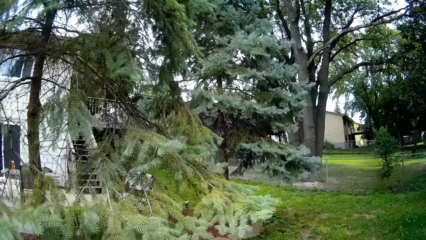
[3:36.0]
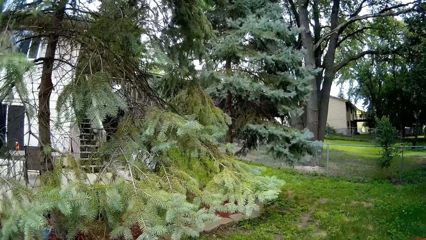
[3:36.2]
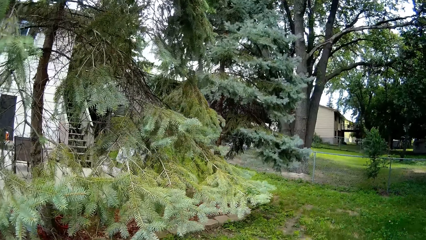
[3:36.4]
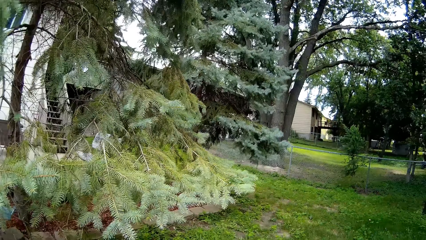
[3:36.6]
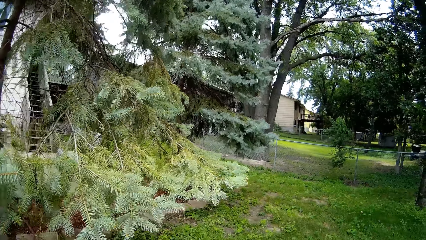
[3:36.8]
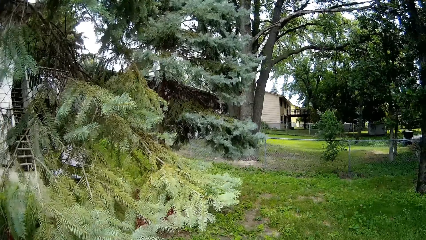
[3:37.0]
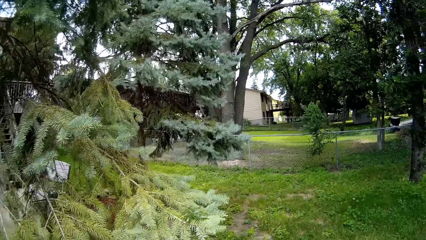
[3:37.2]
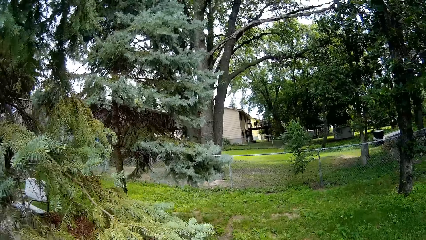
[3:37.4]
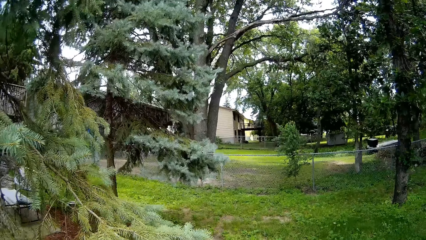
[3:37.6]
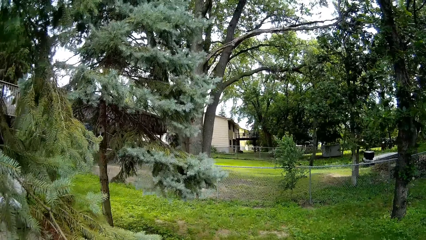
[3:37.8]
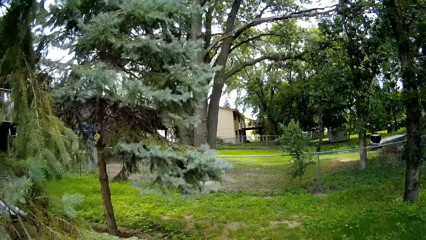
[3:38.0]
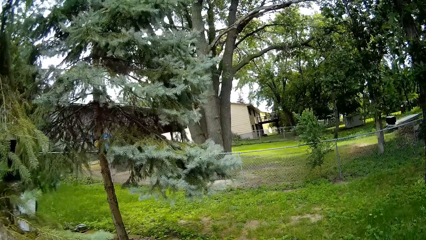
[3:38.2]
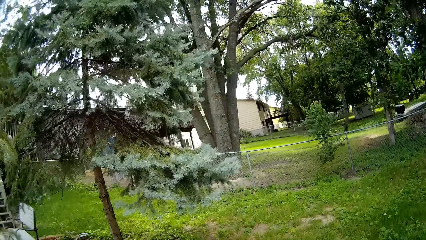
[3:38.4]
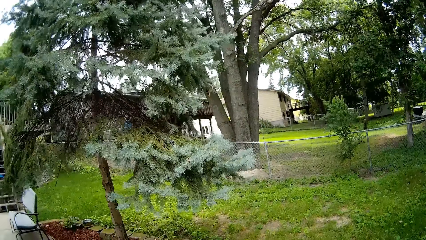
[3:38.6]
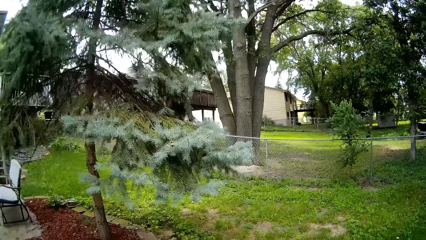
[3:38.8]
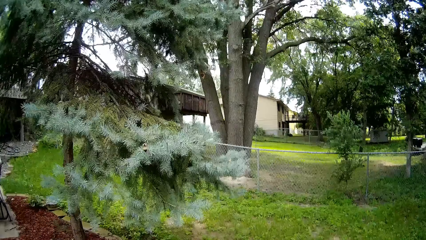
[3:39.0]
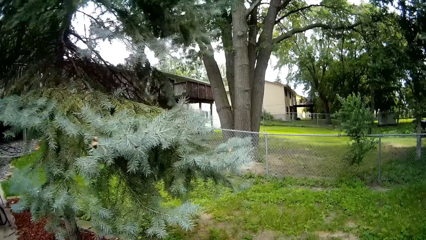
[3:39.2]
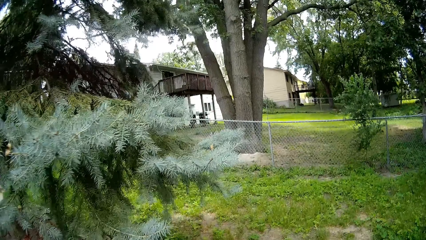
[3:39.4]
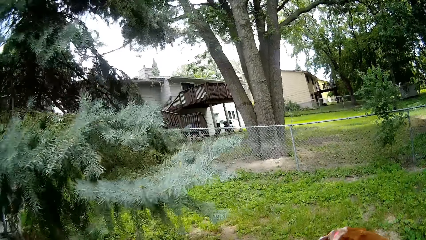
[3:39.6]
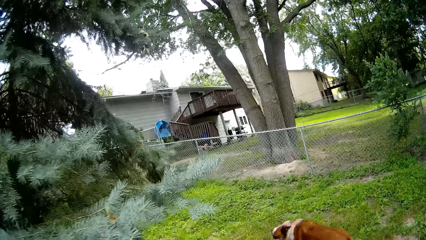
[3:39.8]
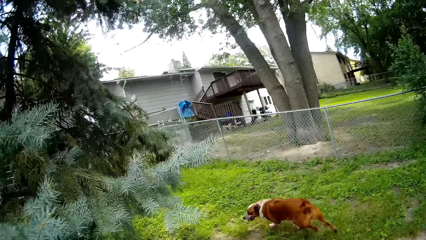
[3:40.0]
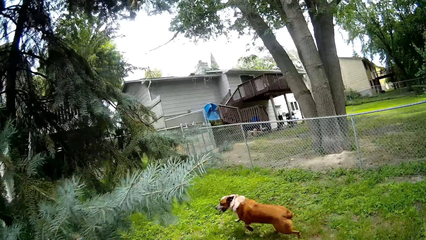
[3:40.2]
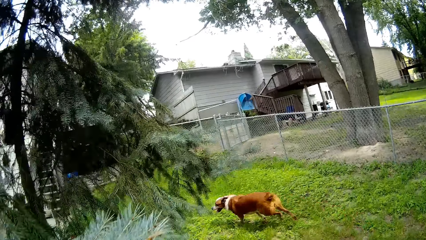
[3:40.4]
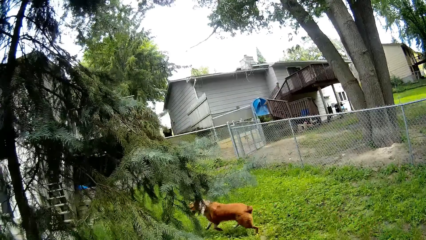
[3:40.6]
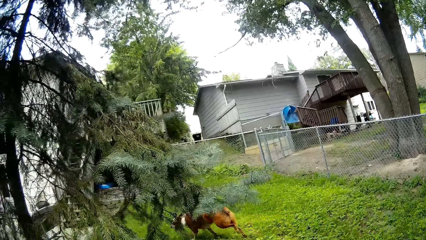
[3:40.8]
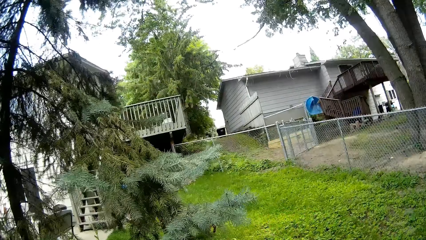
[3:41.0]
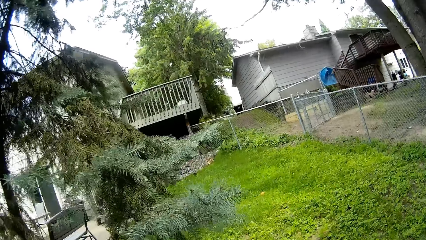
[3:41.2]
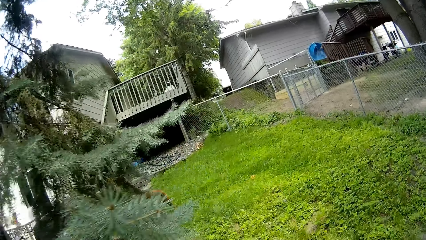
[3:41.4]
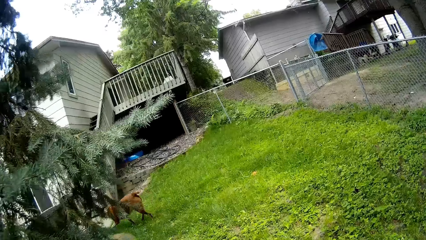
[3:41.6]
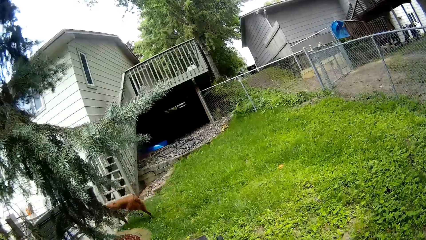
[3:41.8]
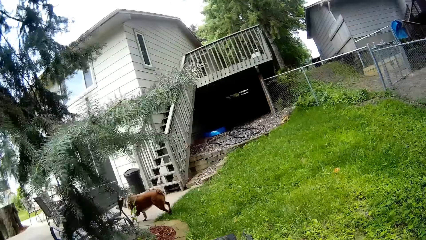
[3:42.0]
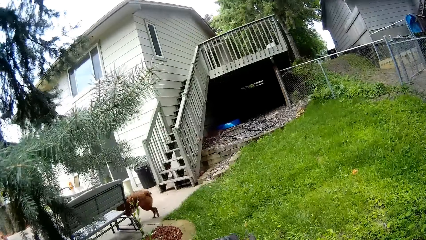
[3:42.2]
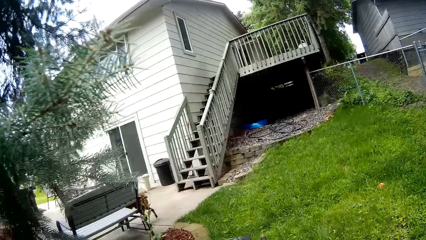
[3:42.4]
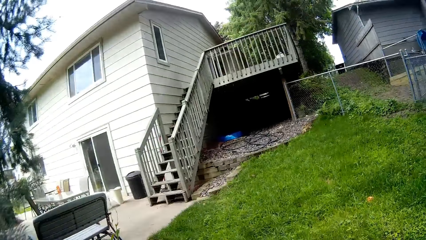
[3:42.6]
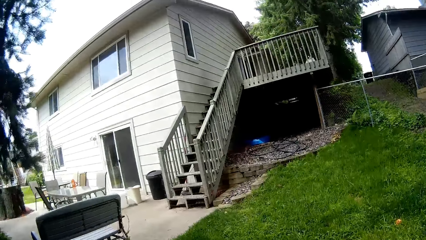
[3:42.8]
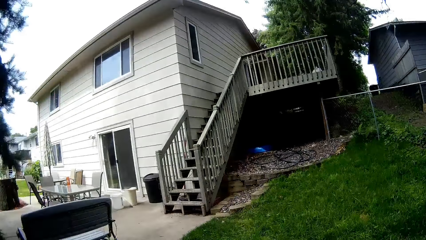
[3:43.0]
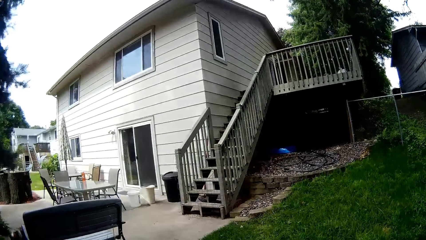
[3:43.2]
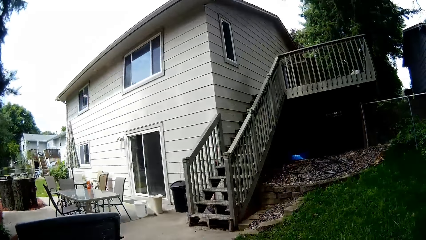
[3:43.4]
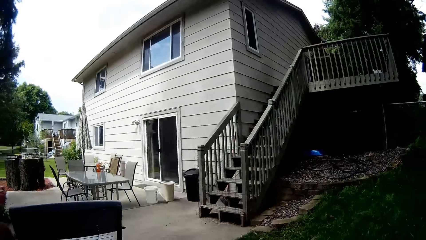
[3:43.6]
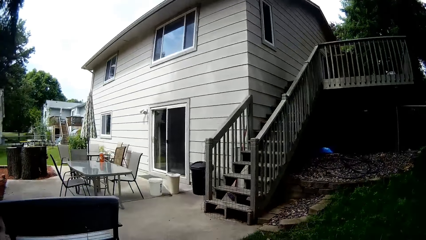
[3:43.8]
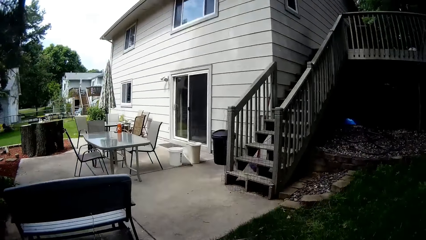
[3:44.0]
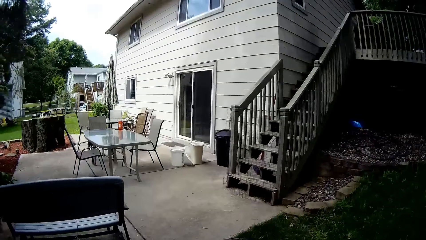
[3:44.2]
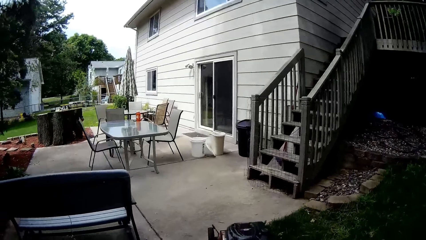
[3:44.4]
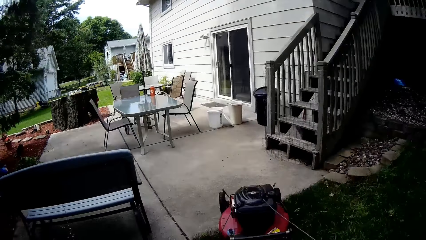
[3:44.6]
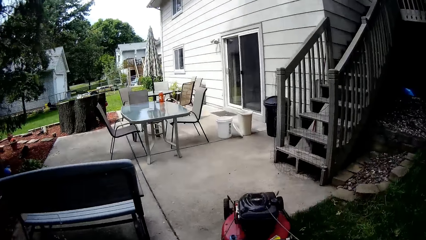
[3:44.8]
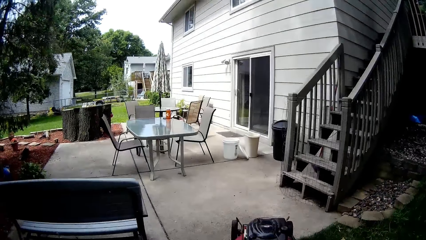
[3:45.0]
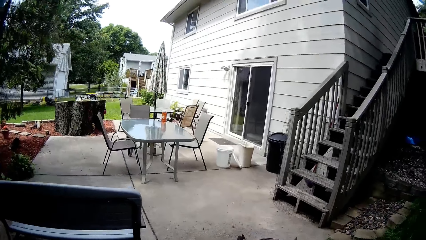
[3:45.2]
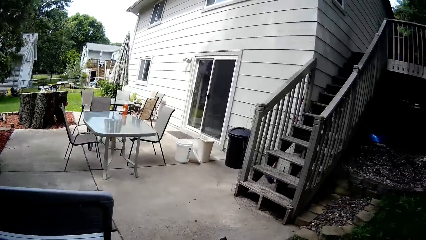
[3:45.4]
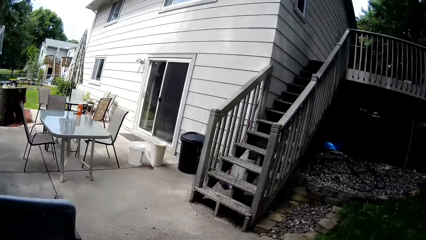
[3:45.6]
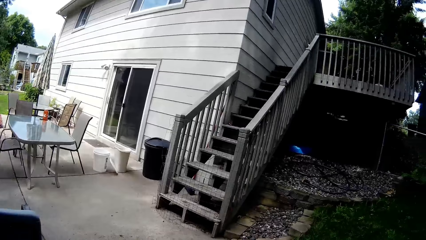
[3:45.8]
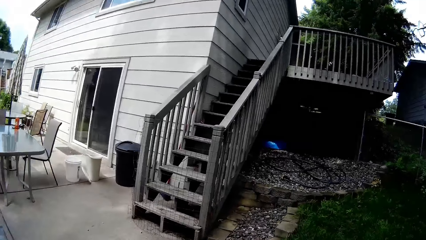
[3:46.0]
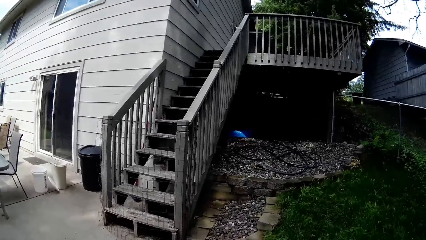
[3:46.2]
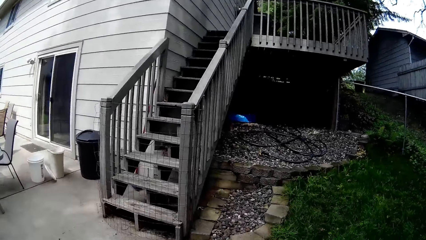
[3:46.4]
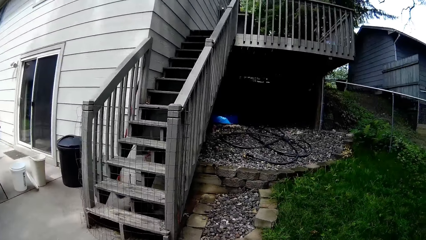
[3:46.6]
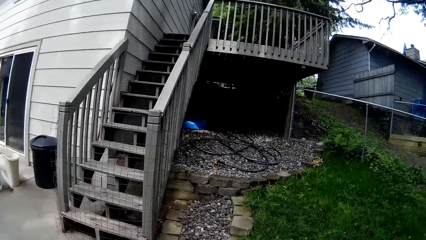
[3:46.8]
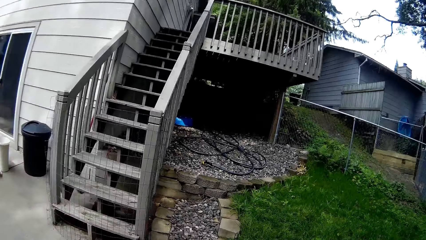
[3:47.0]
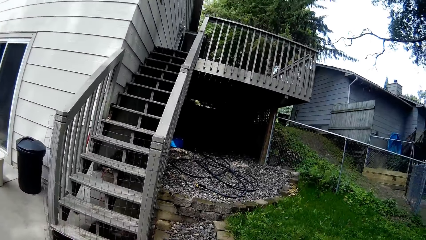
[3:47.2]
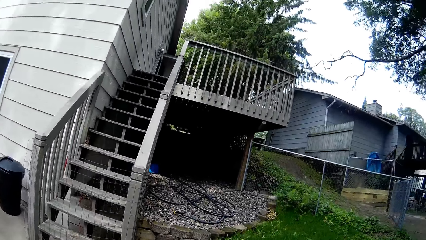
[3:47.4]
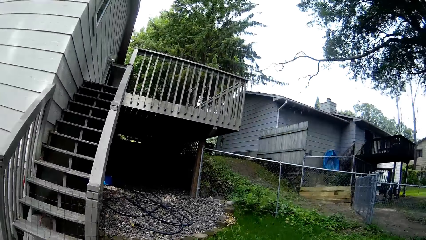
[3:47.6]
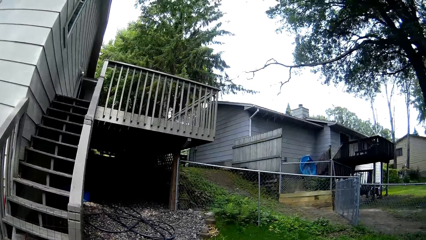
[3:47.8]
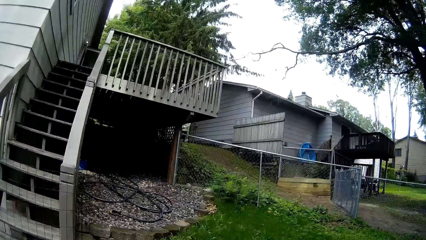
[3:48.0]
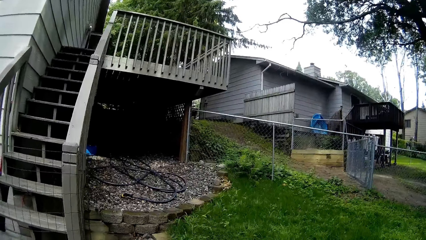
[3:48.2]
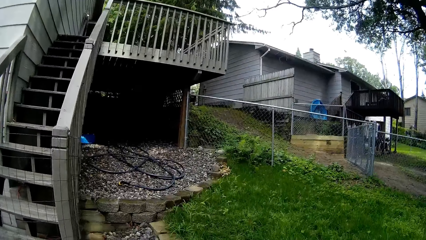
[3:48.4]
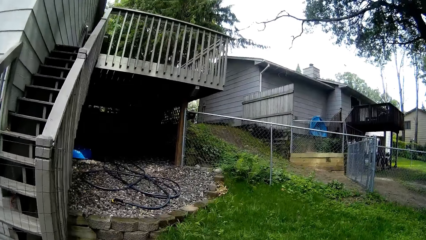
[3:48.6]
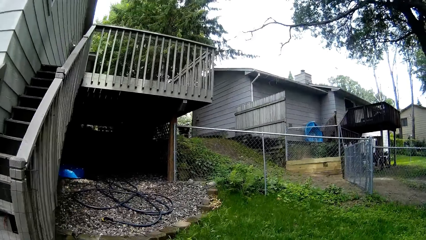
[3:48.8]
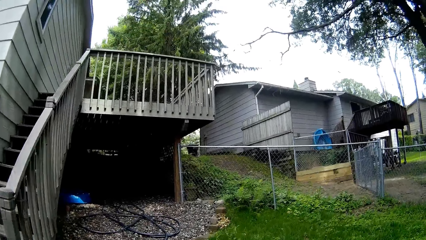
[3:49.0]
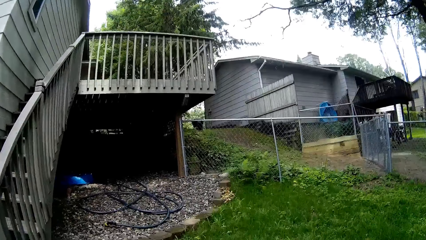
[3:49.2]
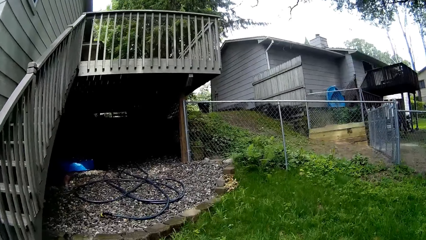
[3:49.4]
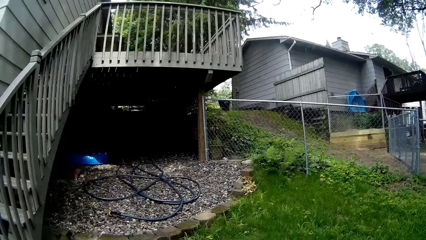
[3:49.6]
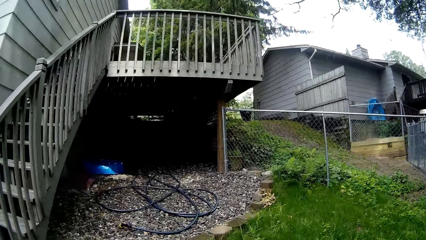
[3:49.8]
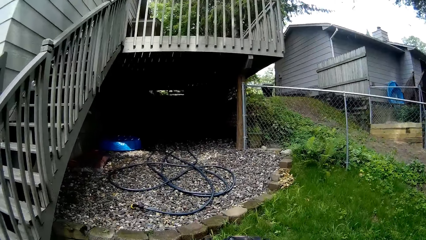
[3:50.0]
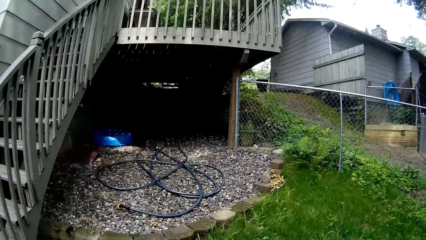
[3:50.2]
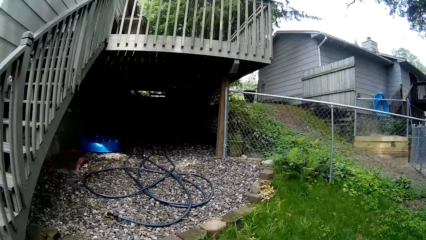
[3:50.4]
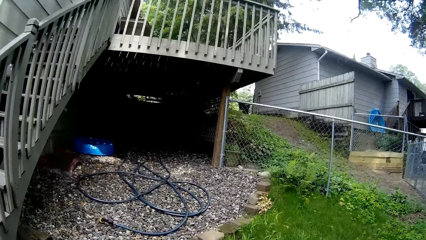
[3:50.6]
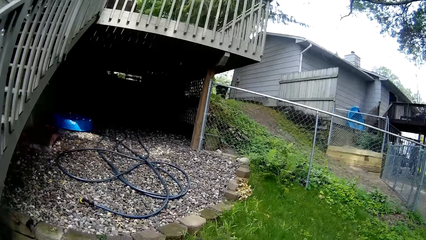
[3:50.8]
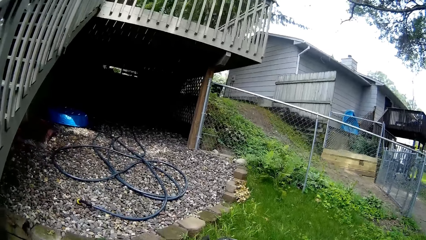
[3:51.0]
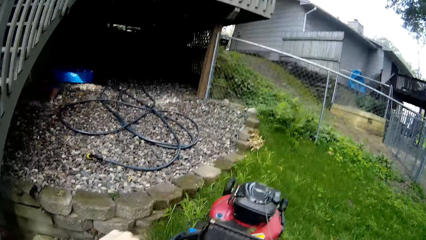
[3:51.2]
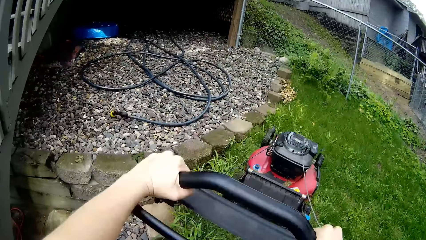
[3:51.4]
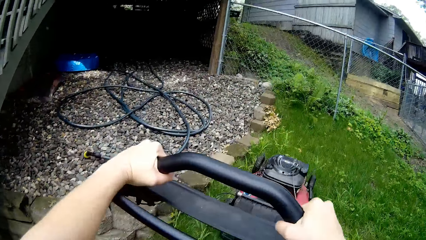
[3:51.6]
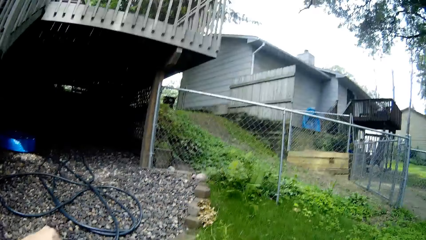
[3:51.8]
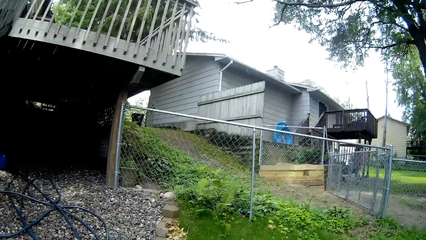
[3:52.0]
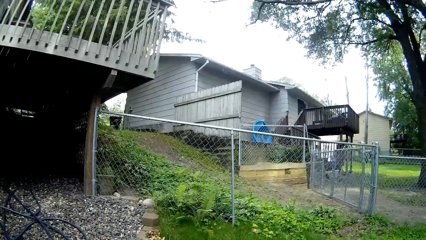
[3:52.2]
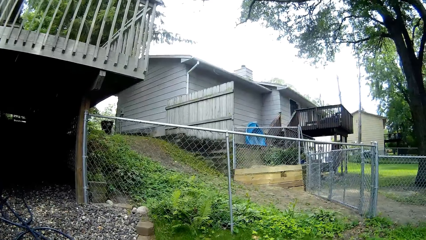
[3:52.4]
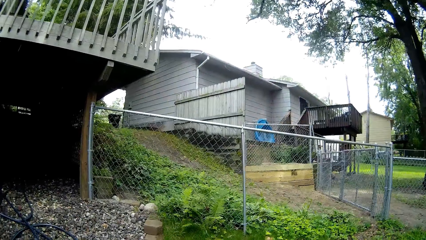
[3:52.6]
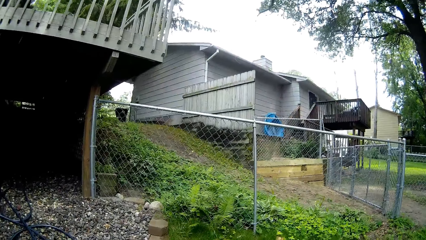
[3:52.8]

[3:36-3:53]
The camera wearer mows the lawn under the tree area.
